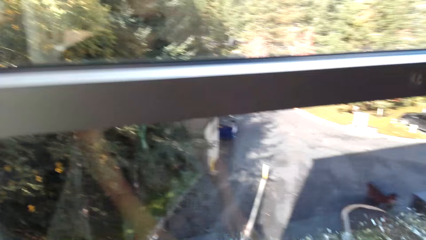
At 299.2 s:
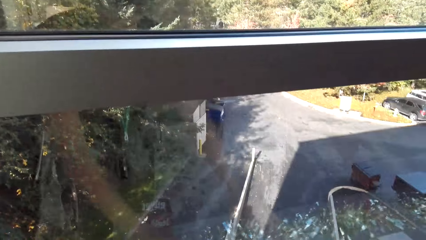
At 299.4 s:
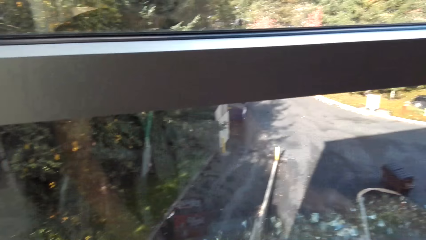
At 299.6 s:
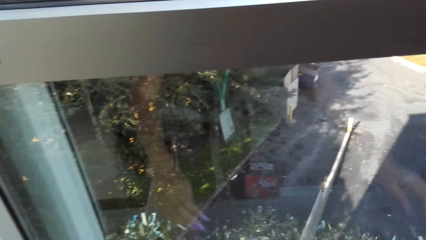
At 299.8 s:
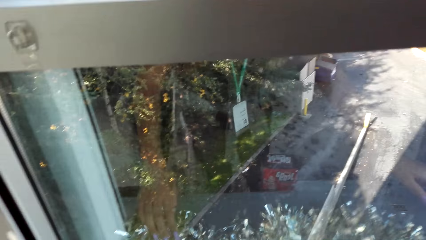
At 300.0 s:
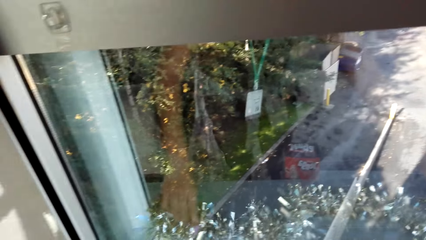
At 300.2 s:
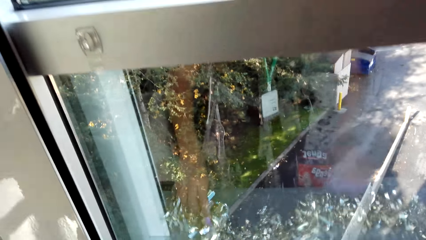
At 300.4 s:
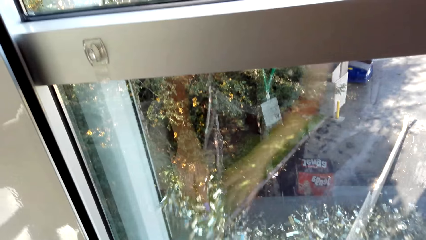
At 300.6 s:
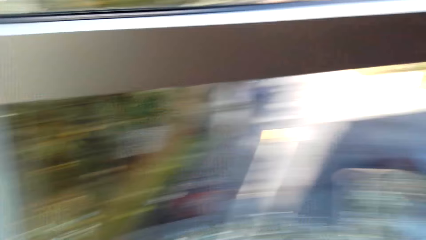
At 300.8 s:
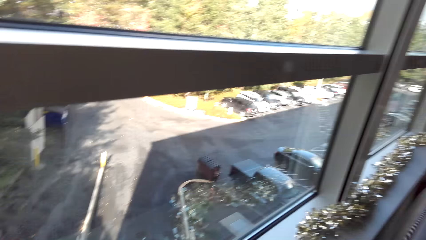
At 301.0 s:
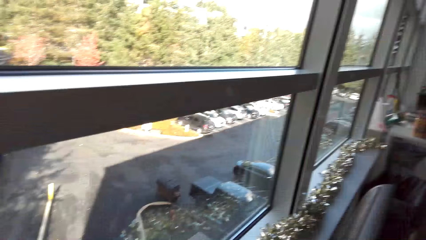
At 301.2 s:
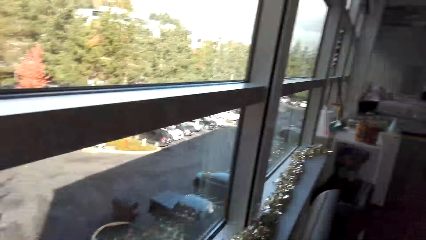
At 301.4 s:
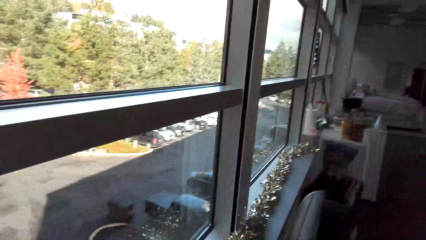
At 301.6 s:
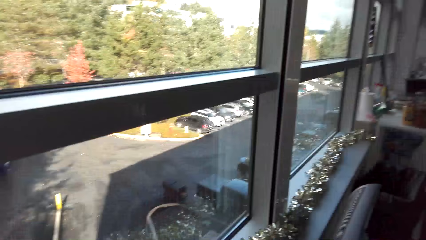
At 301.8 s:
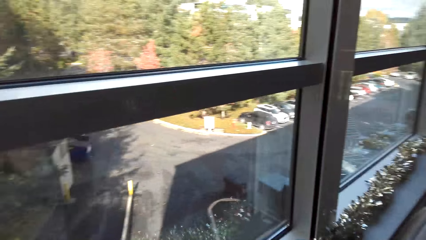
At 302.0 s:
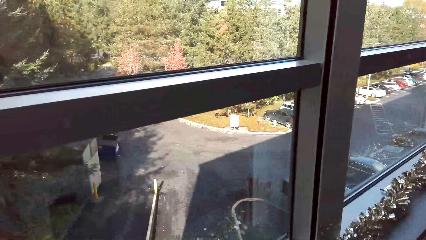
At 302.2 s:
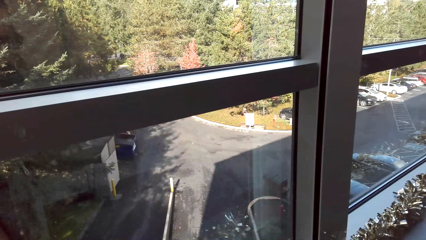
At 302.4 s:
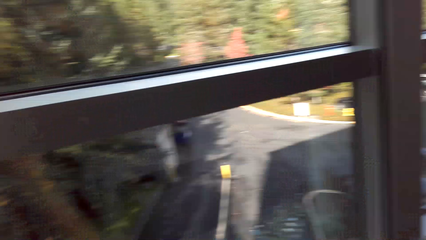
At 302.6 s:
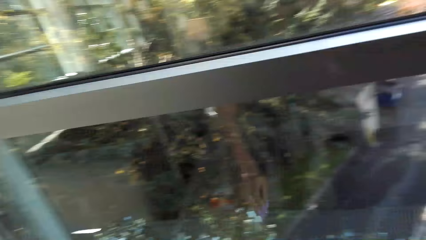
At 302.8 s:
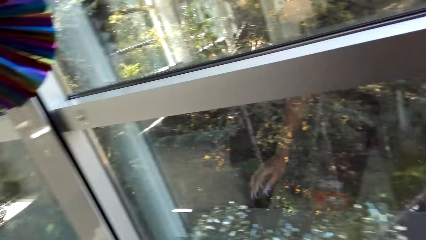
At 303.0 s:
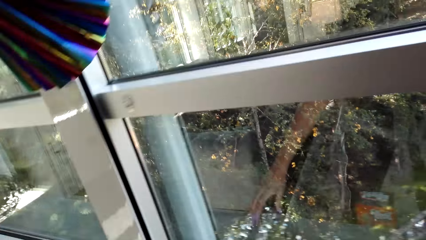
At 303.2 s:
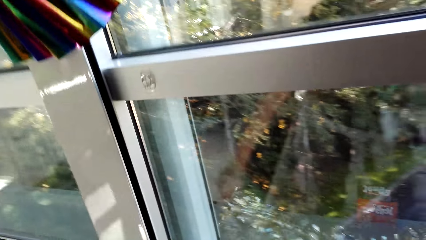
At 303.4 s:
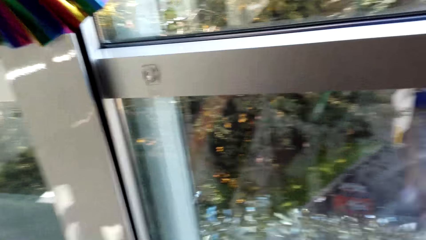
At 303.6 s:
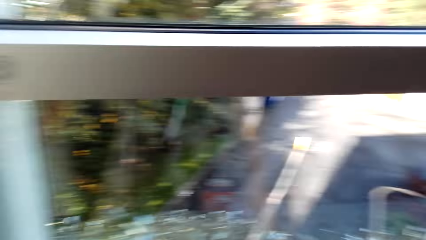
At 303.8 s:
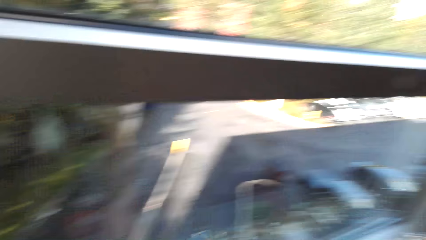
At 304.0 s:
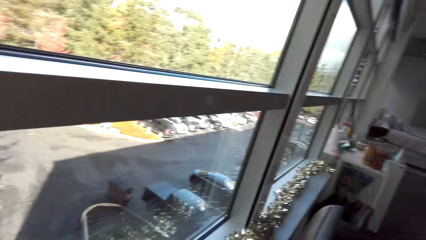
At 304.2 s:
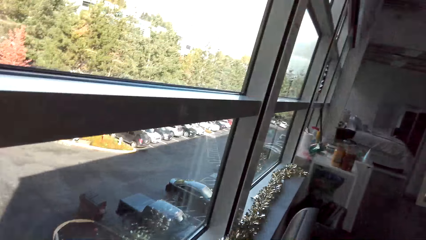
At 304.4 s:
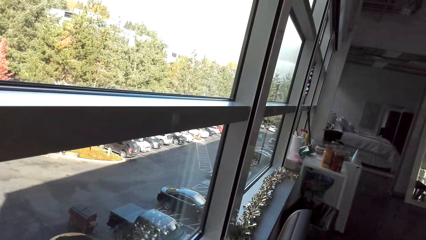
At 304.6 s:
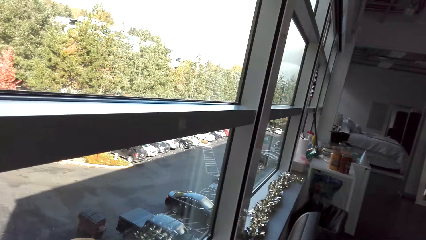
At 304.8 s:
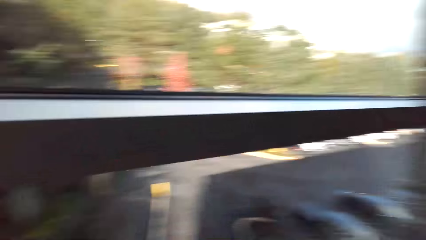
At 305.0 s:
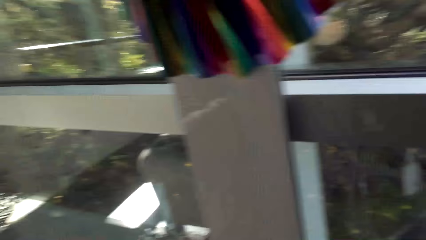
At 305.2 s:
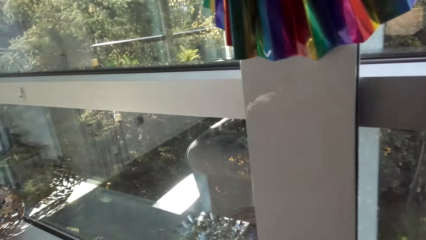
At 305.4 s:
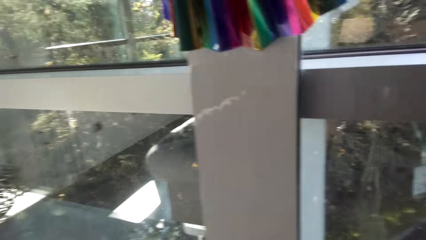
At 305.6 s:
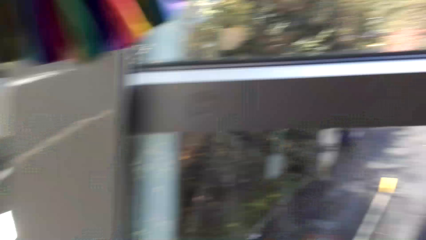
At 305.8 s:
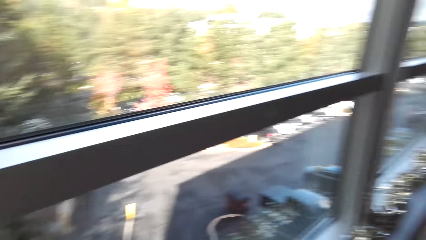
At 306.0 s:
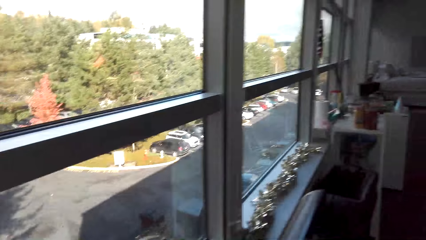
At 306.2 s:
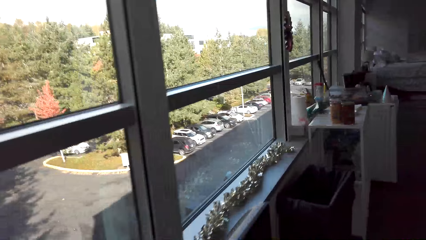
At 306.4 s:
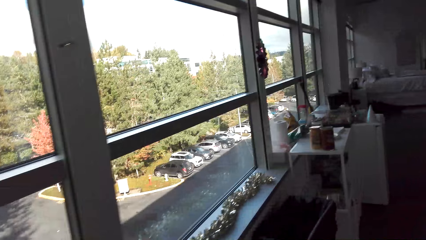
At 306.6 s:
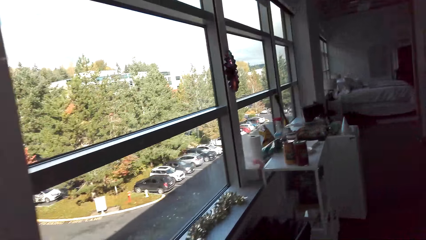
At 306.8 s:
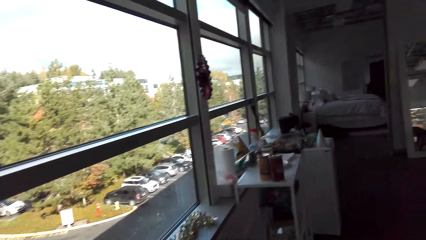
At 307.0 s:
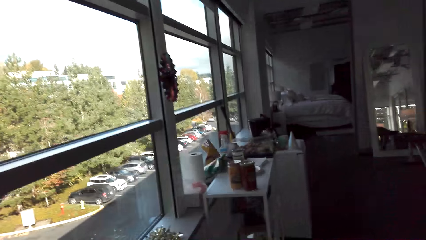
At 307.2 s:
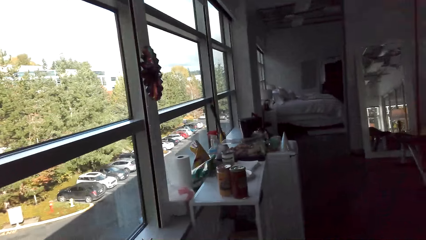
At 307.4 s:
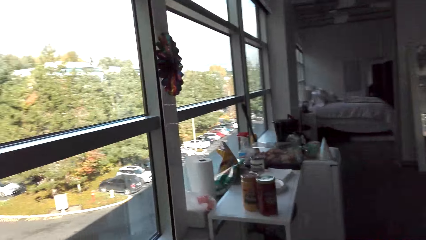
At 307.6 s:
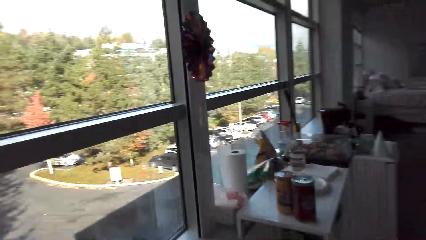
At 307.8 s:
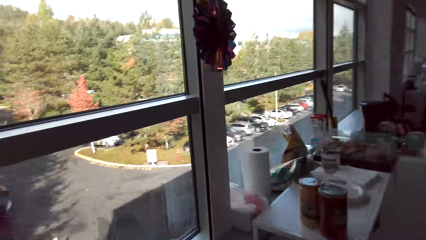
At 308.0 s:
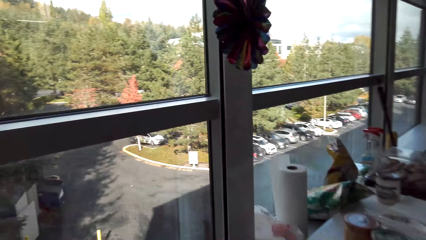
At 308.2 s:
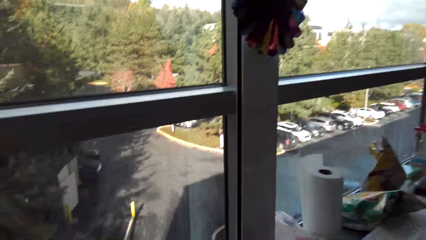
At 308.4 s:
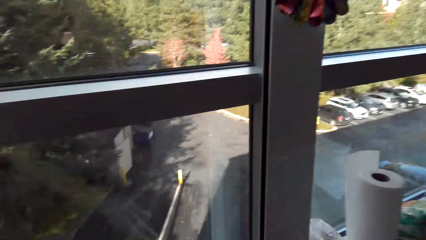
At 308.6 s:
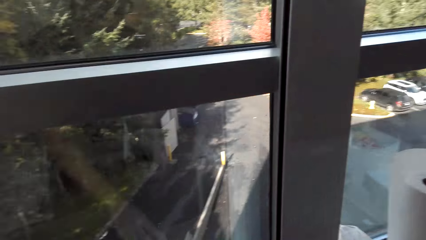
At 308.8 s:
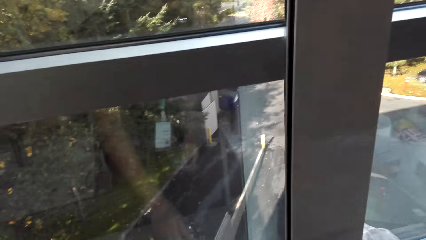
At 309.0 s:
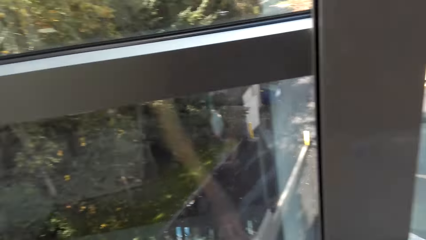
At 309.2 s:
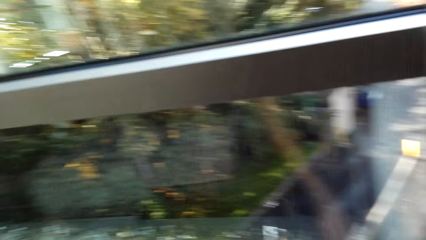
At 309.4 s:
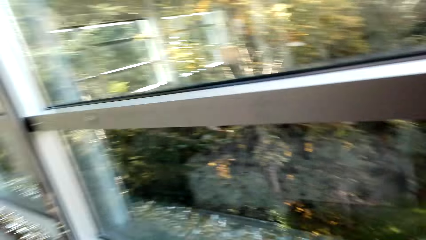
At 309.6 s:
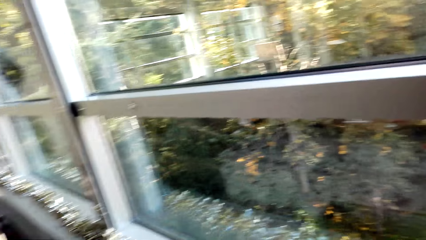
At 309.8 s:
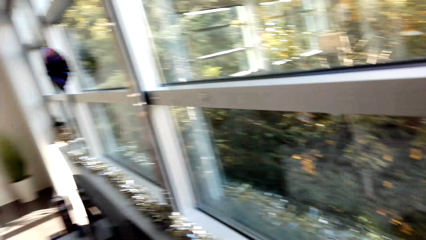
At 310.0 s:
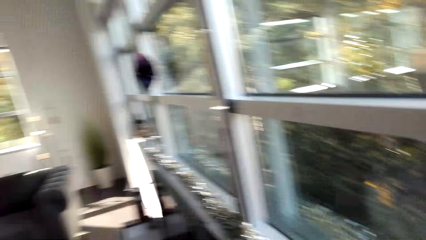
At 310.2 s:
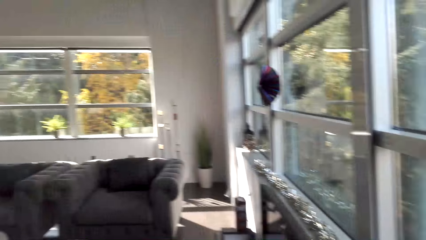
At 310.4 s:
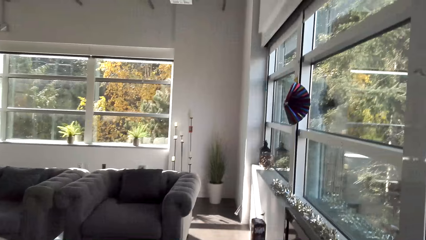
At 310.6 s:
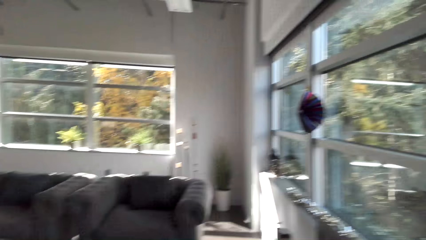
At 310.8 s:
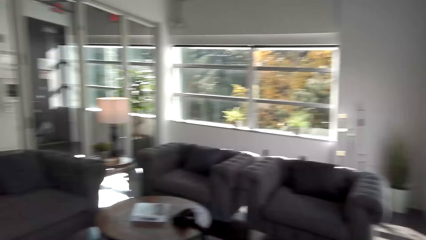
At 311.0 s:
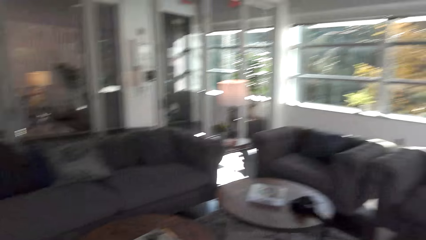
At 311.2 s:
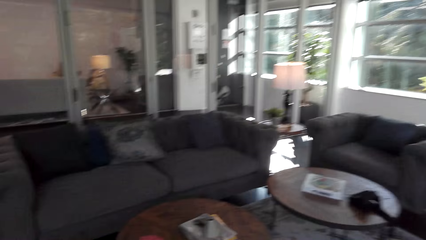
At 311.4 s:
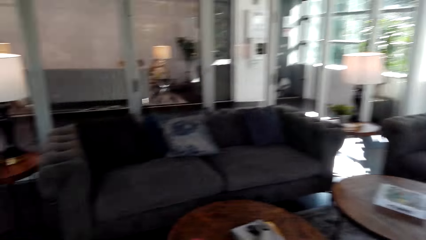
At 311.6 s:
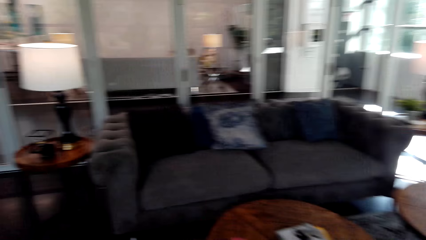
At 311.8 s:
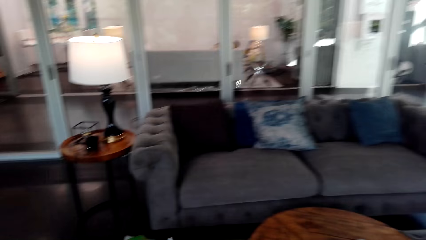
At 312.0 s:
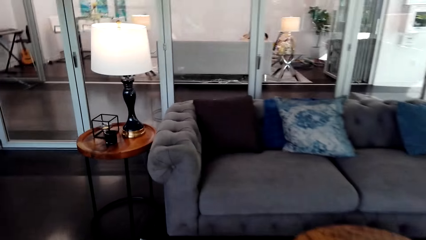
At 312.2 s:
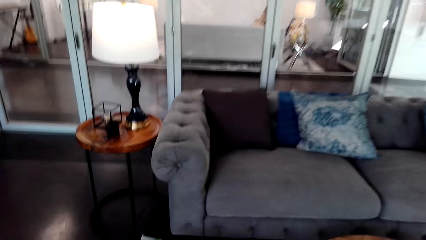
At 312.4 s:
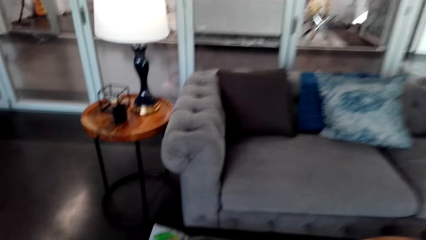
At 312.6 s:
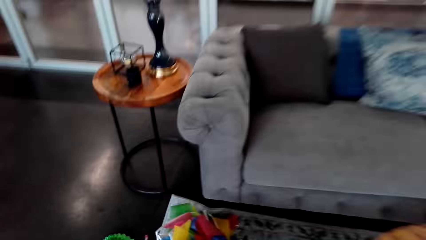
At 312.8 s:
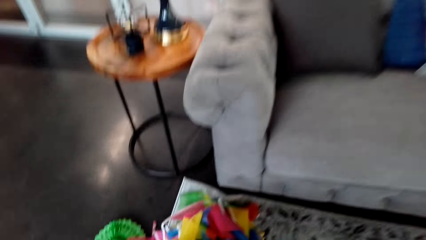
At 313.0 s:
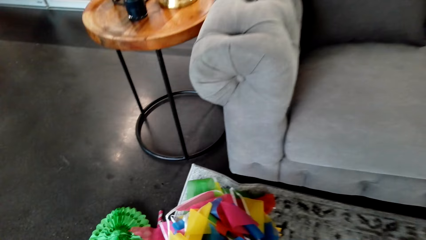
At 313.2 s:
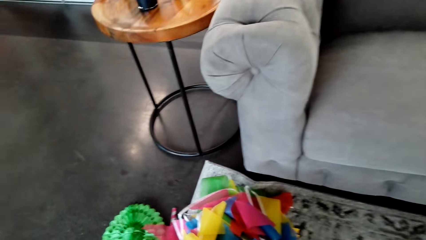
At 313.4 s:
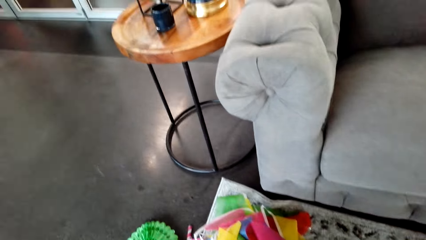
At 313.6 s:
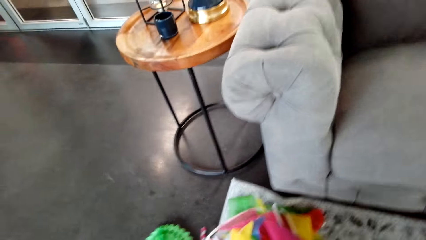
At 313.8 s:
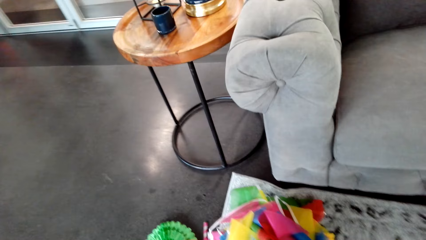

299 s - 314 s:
The camera wearer pulls the decoration. They walk around the room. They pick some more decorations.
